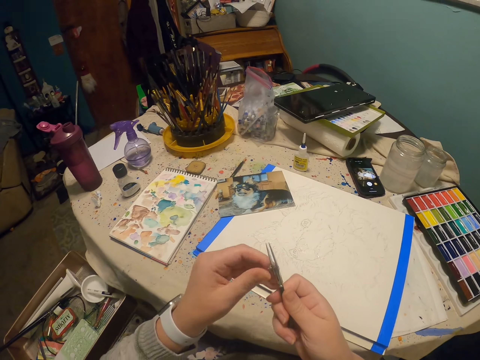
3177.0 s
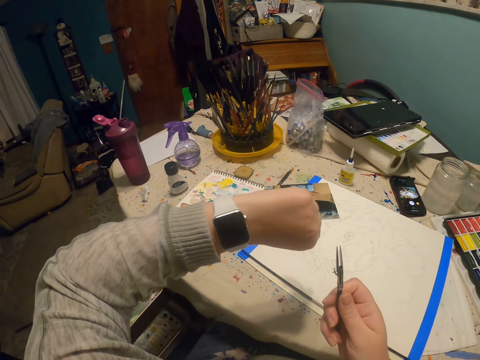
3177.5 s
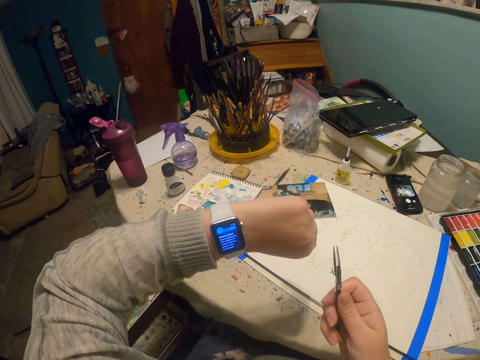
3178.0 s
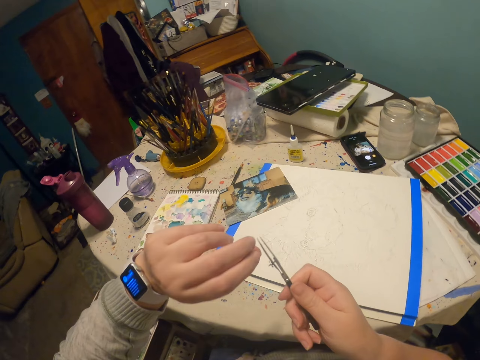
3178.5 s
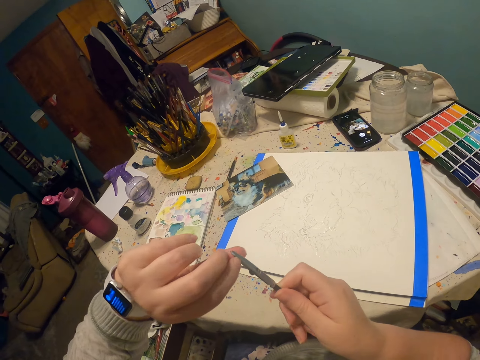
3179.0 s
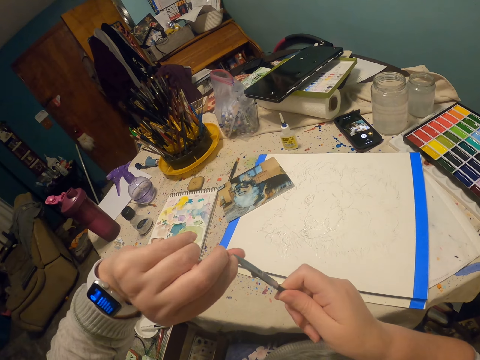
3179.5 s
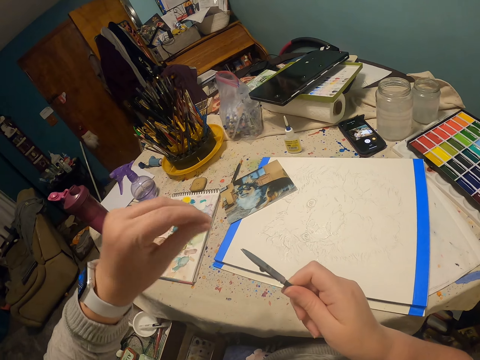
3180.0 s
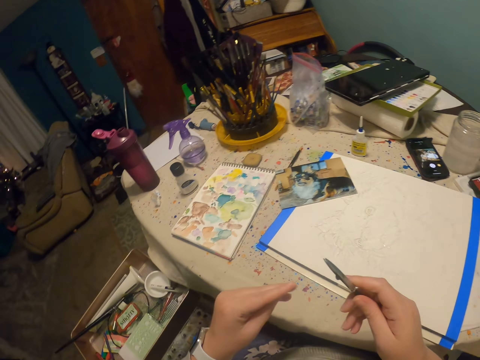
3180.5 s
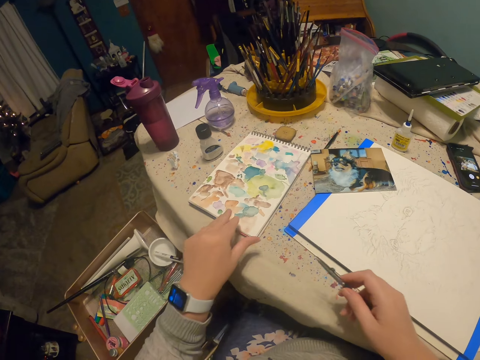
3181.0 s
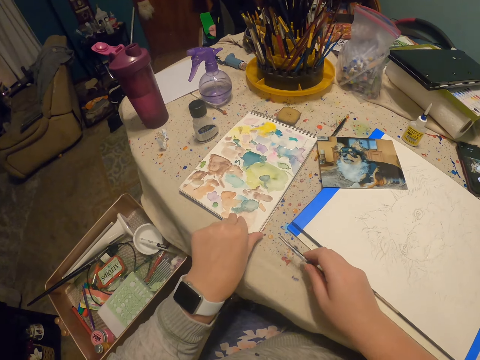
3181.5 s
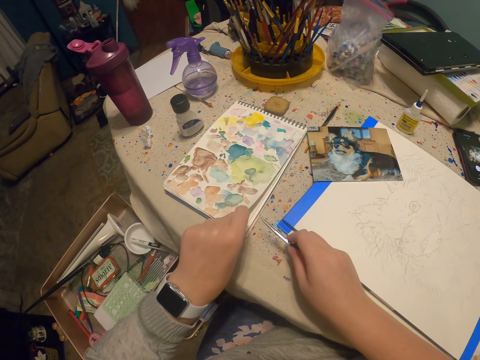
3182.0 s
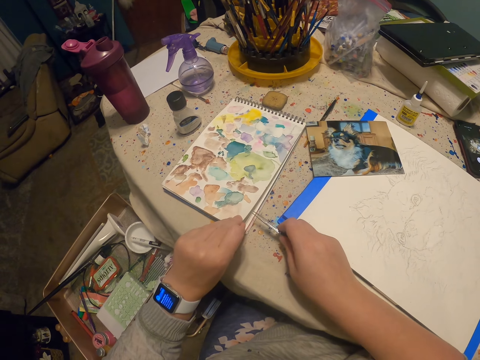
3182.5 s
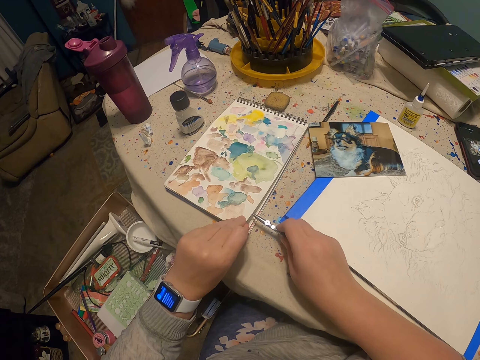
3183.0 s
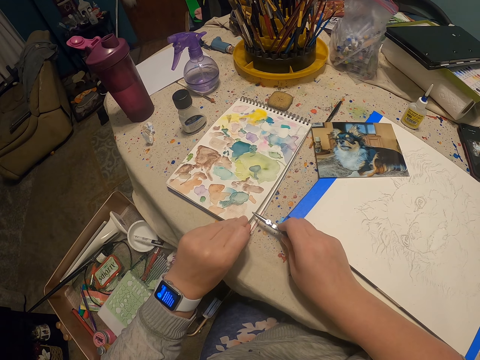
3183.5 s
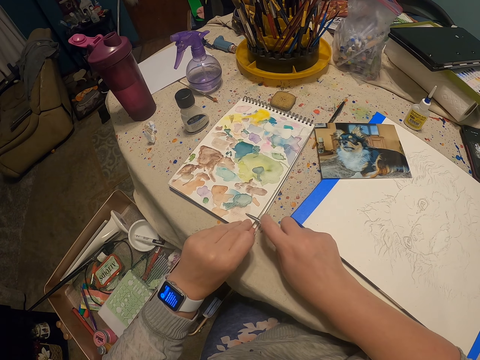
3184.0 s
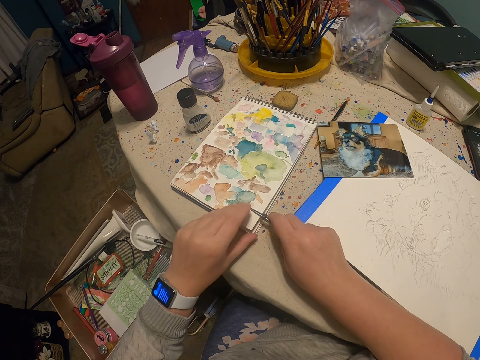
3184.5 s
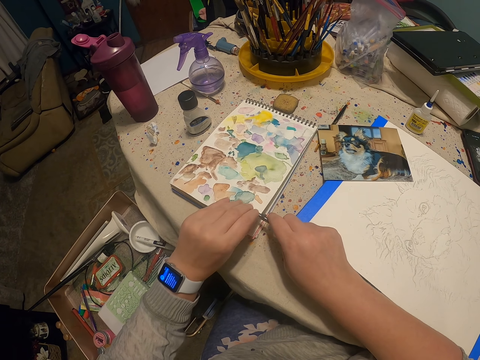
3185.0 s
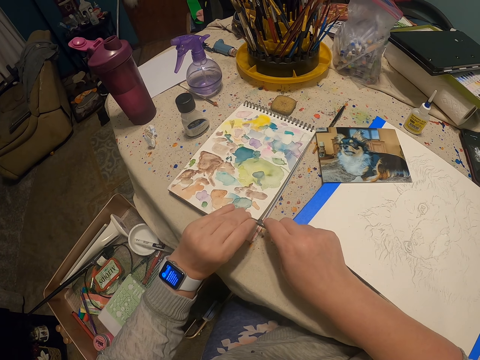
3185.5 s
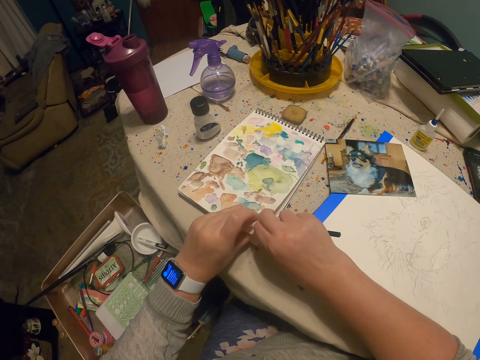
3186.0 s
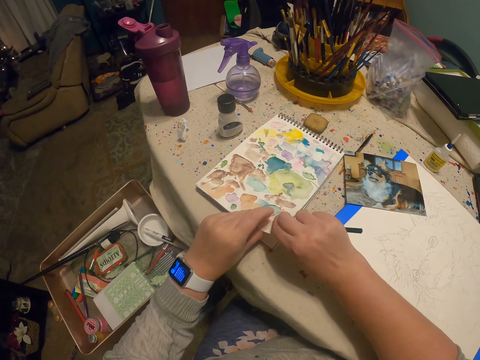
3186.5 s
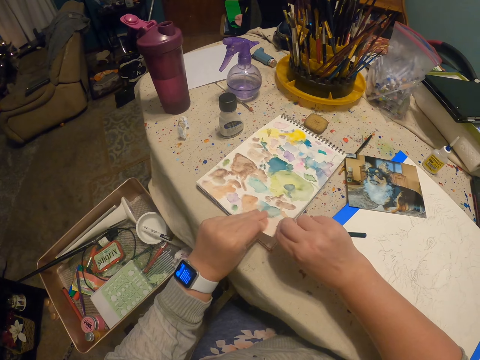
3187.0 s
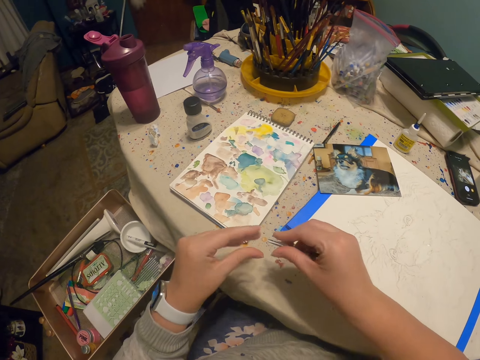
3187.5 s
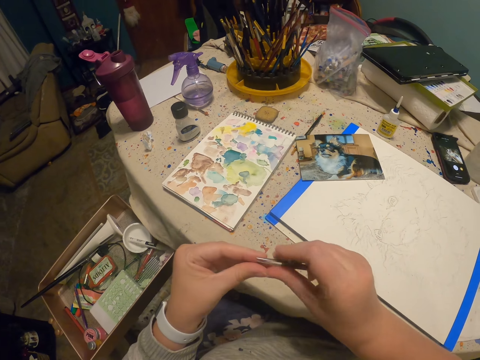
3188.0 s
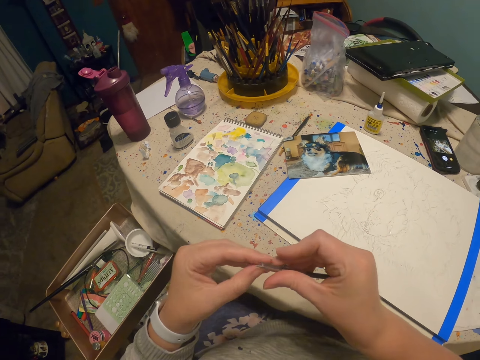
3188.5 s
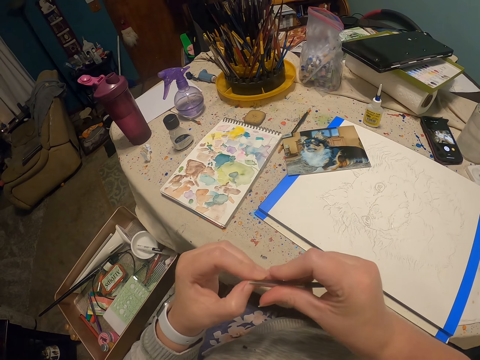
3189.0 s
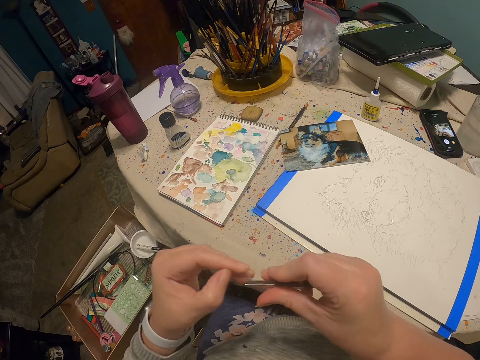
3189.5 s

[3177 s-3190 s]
The camera wearer views a watch on the left hand. They wipe the paintbrush using the left hand. They rub fingers. They lift a paint paper palette. They wipe the paintbrush using the paint paper palette. They wipe the paintbrush using the left hand.

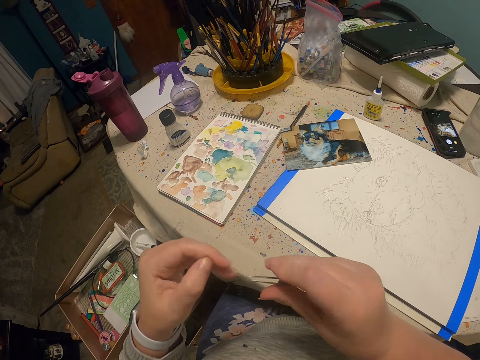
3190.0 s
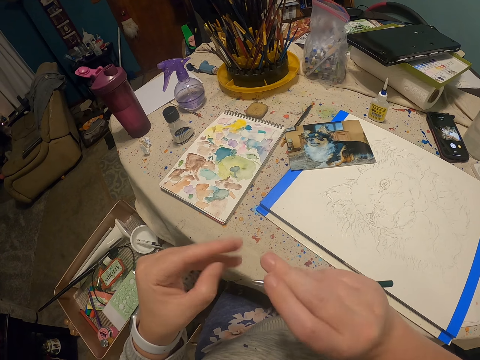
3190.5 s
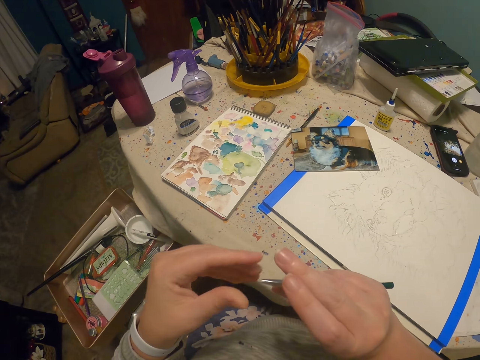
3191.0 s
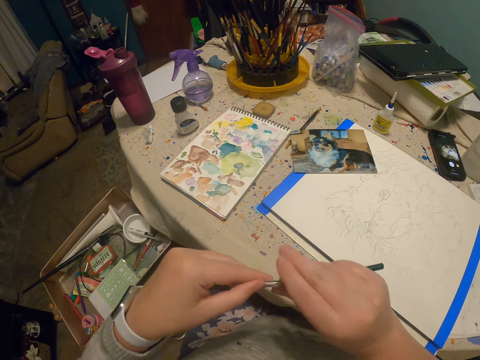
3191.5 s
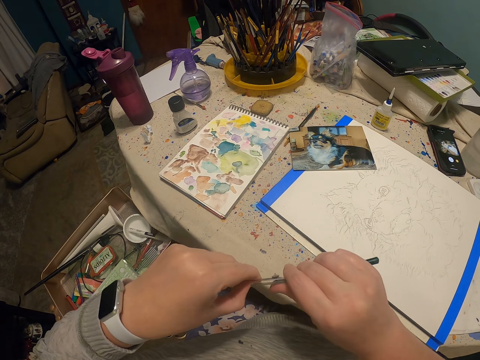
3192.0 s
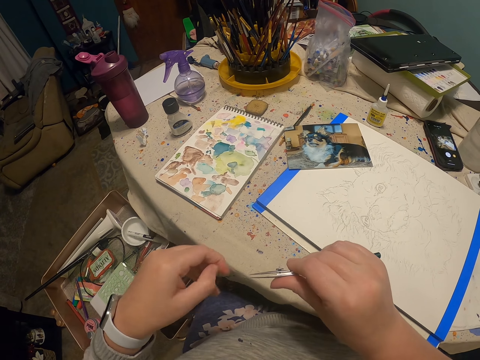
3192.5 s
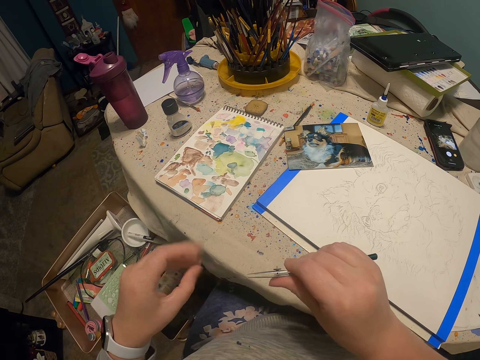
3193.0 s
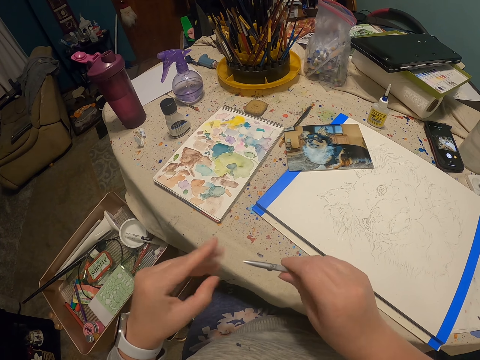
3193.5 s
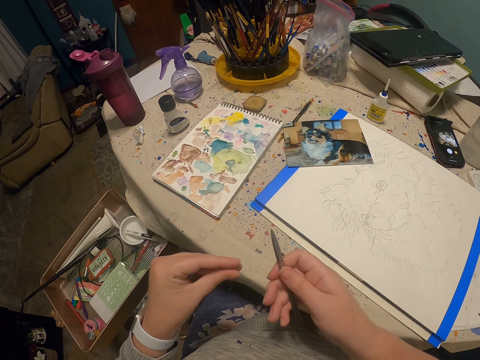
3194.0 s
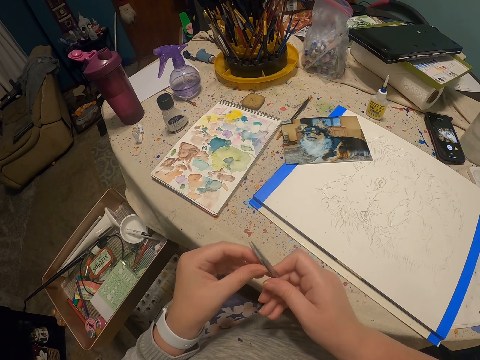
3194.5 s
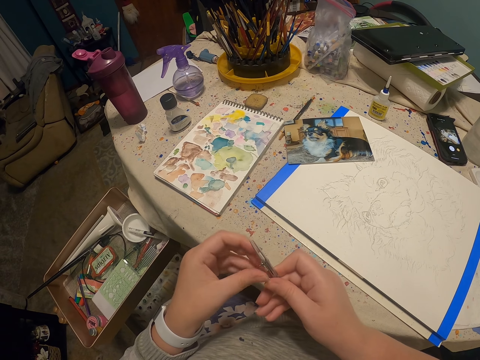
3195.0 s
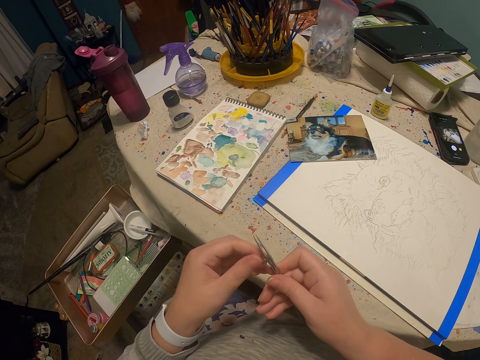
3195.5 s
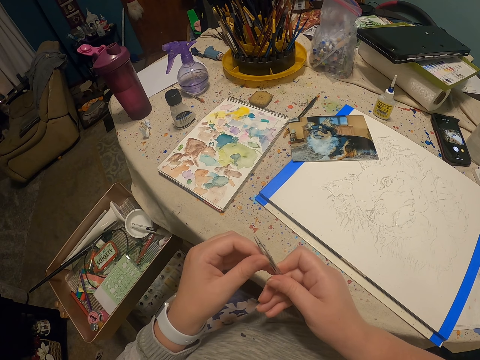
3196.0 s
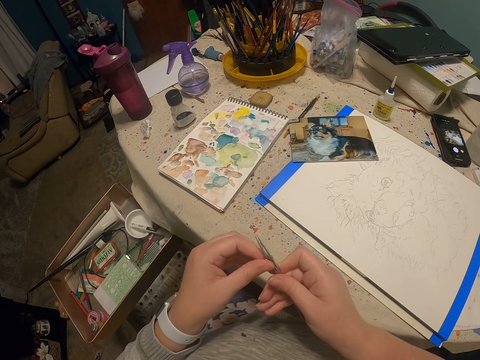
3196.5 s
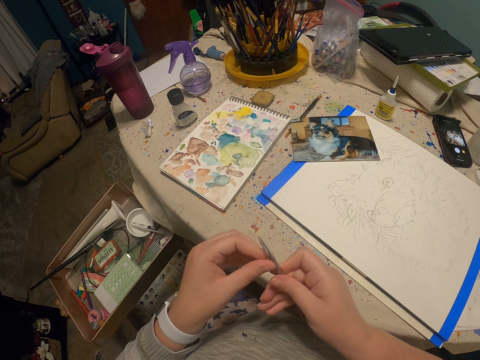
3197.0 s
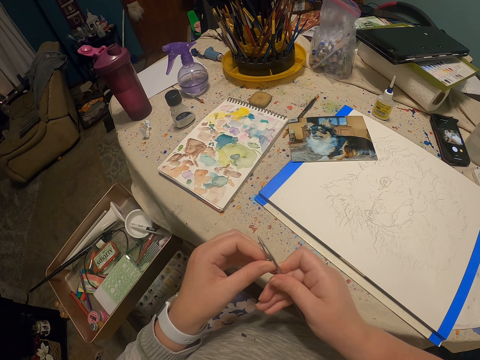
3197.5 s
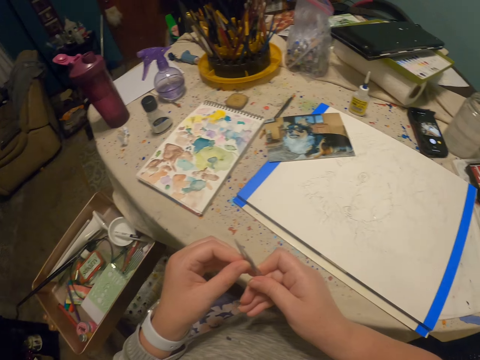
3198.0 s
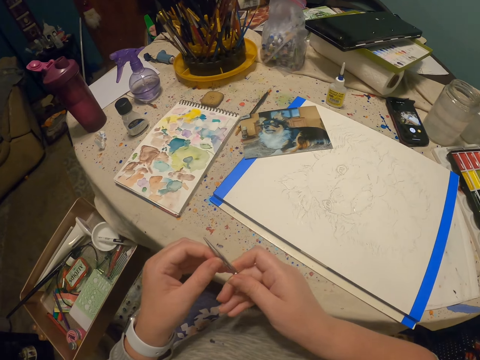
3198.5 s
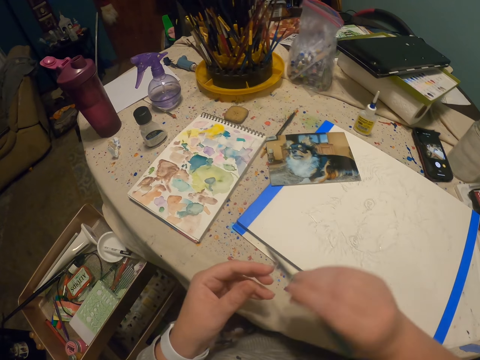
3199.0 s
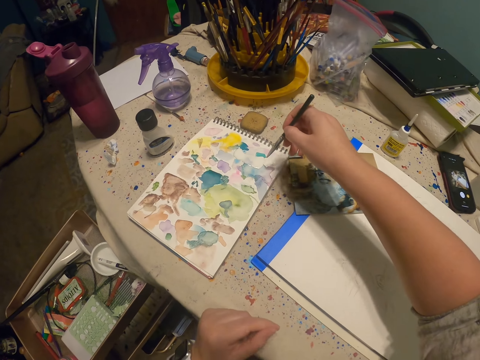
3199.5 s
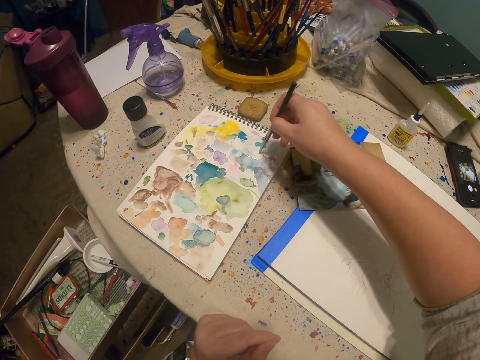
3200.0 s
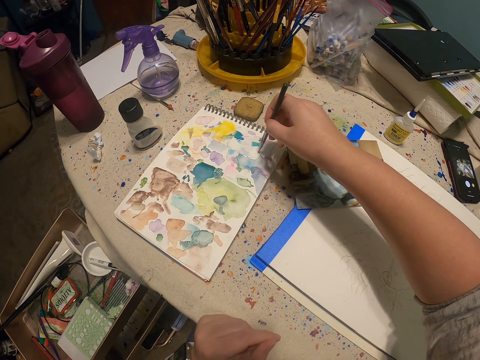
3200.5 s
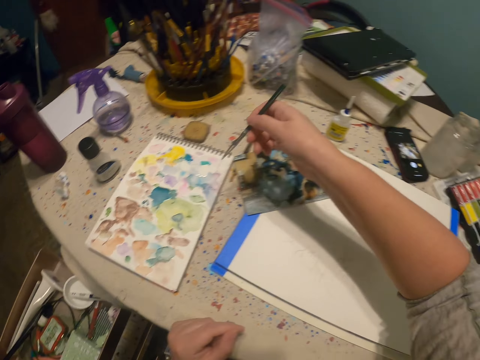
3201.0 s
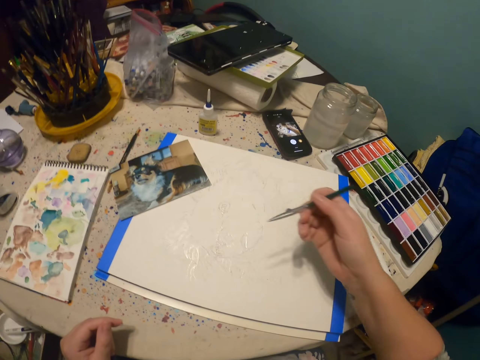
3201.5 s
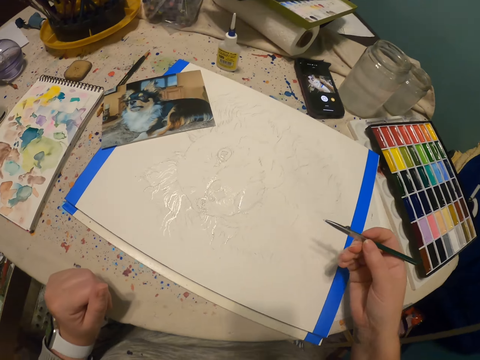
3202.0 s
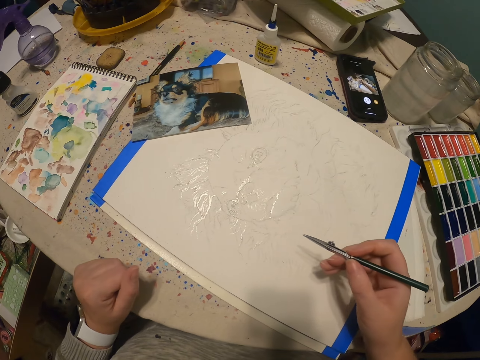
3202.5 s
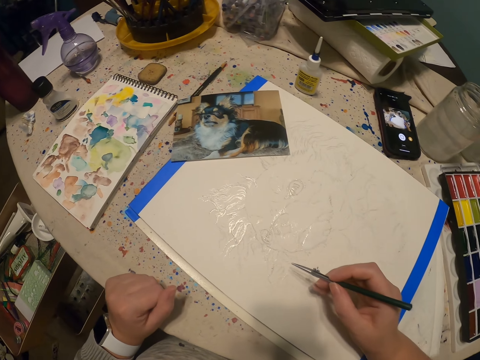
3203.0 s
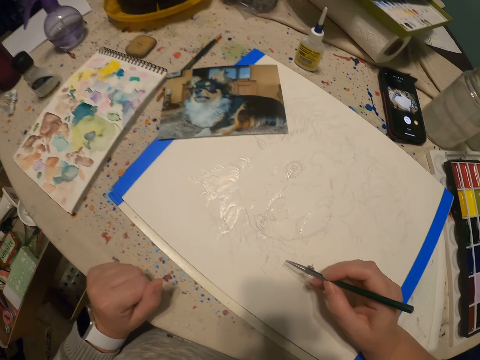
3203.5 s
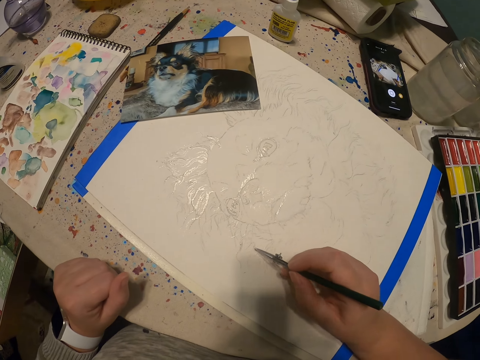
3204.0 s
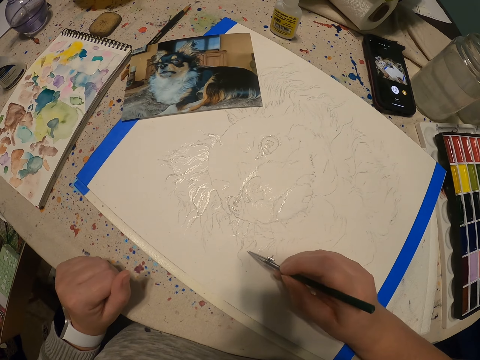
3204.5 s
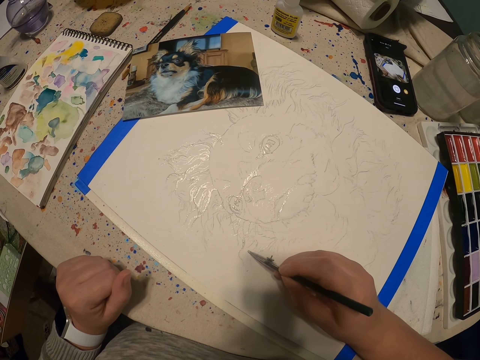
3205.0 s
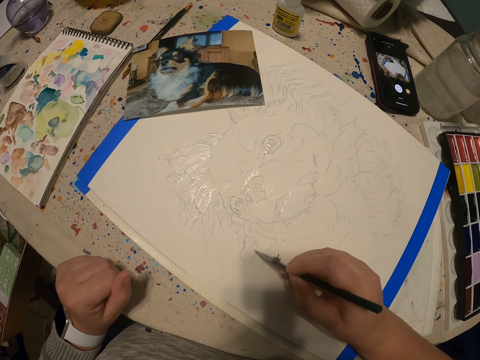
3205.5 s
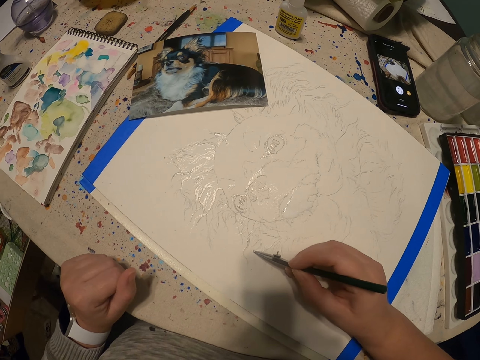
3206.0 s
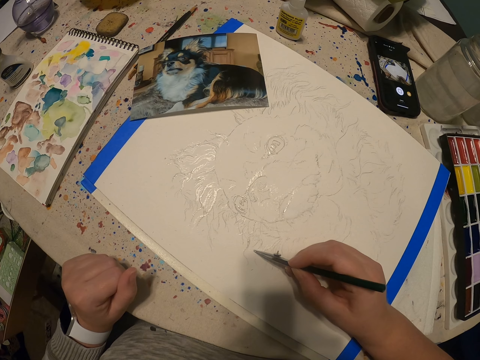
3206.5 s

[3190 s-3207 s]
The camera wearer rubs fingers. They wipe the paintbrush or paint pen using the left hand. They rub fingers. They adjust the paintbrush. They put the paint pen to the paint on the book. They draw a picture of a dog on the canvas with the paint pen.
